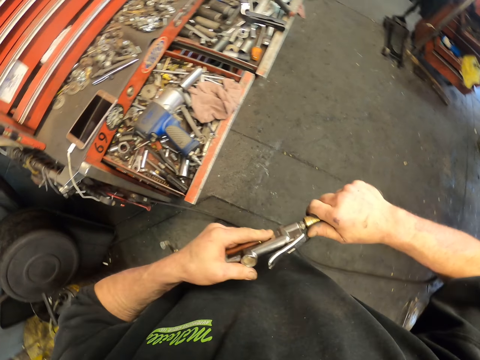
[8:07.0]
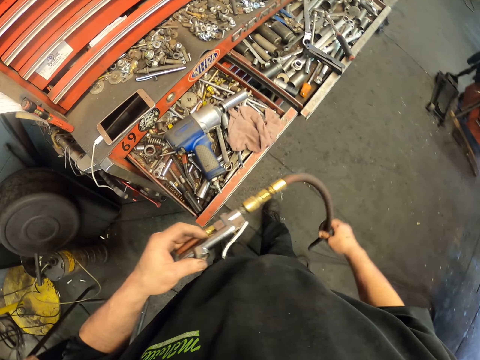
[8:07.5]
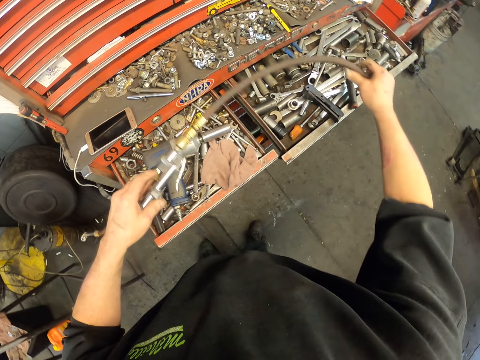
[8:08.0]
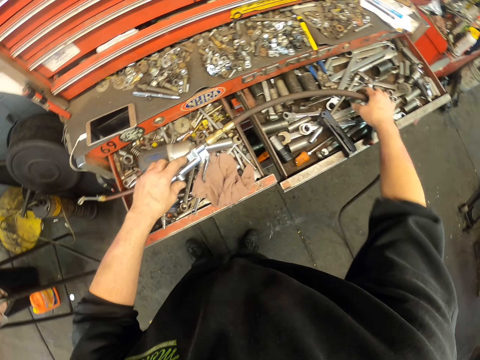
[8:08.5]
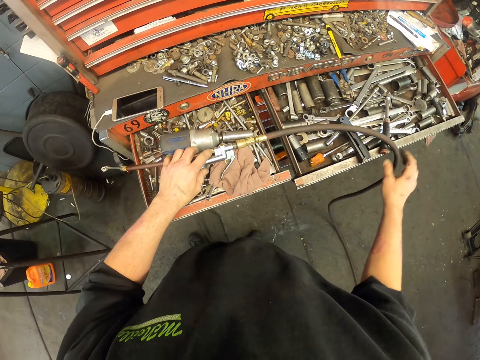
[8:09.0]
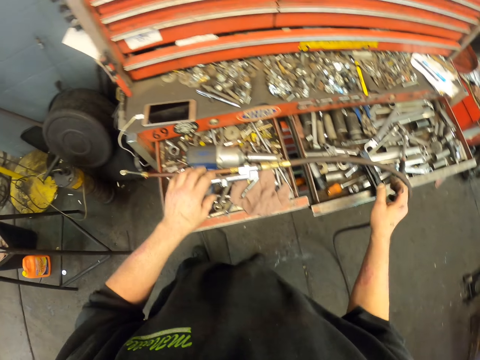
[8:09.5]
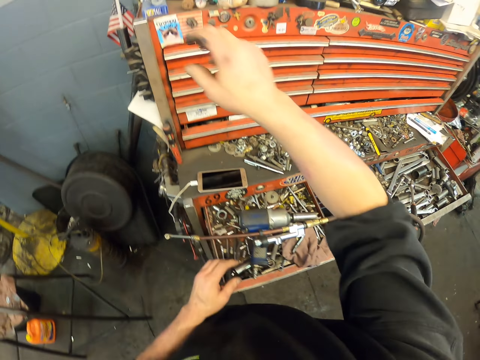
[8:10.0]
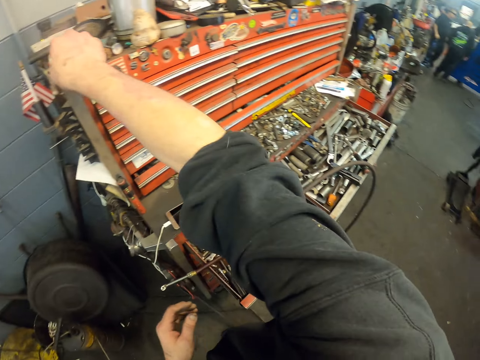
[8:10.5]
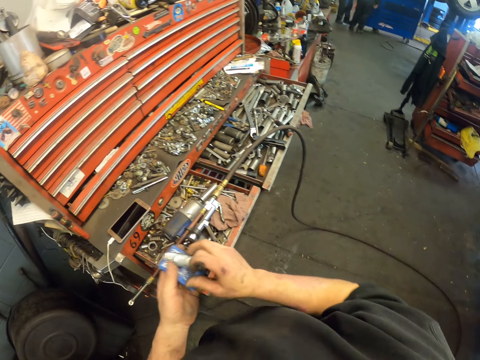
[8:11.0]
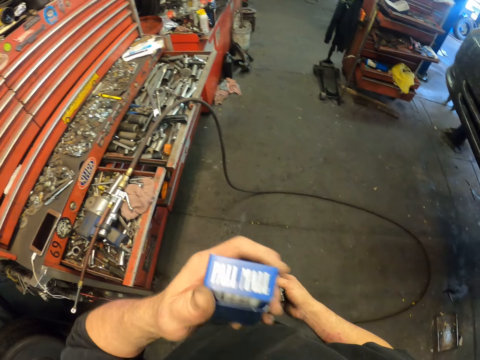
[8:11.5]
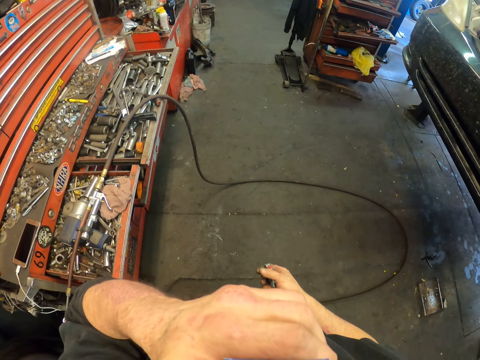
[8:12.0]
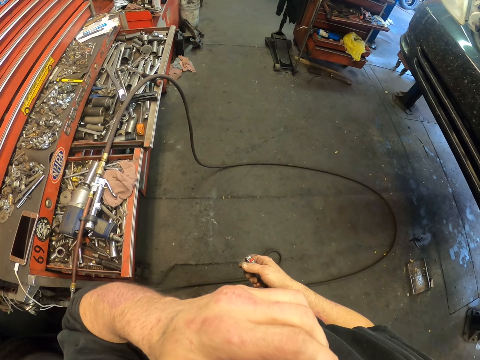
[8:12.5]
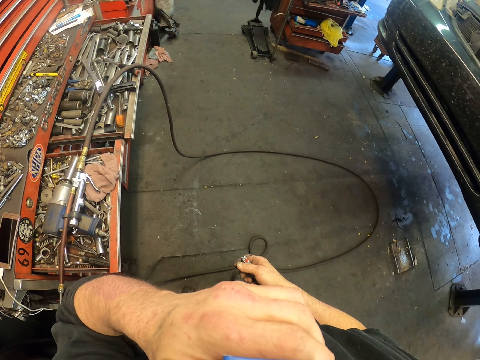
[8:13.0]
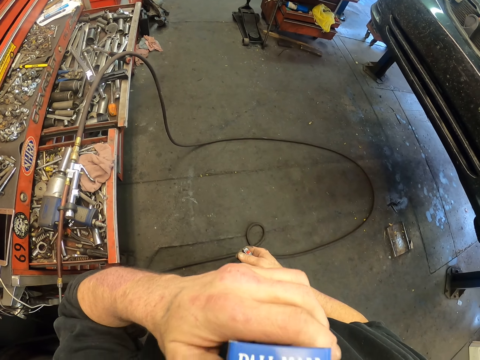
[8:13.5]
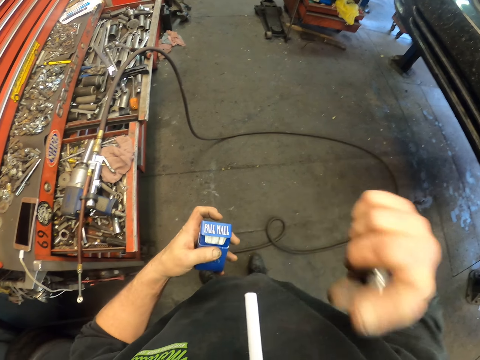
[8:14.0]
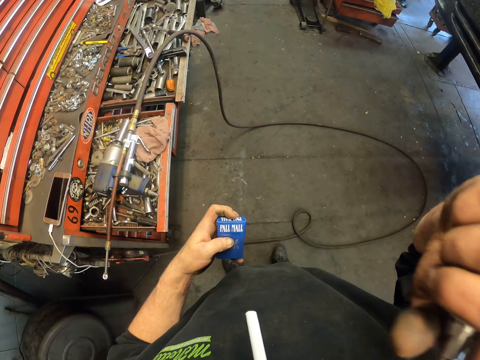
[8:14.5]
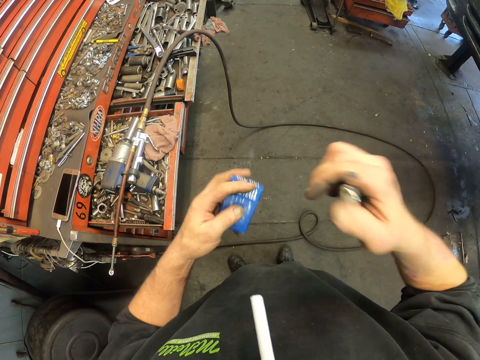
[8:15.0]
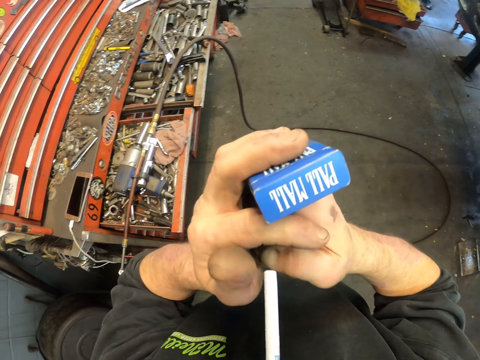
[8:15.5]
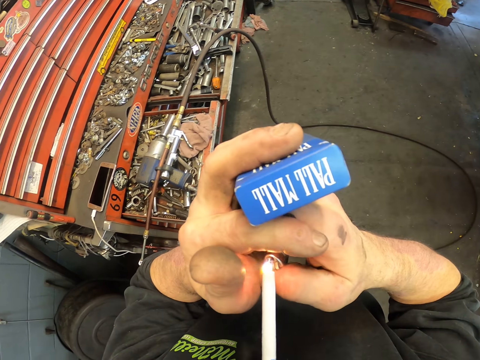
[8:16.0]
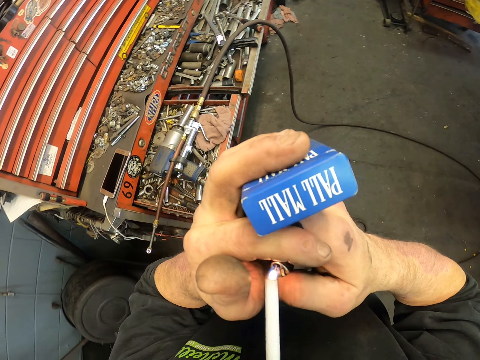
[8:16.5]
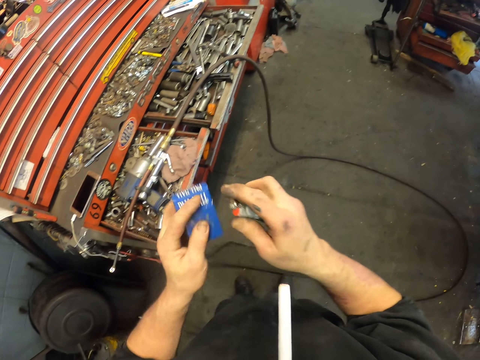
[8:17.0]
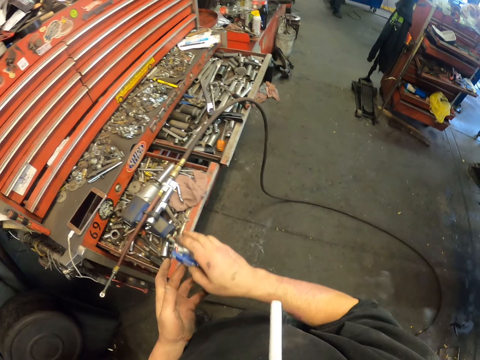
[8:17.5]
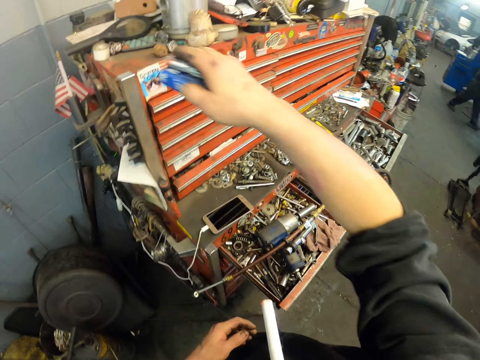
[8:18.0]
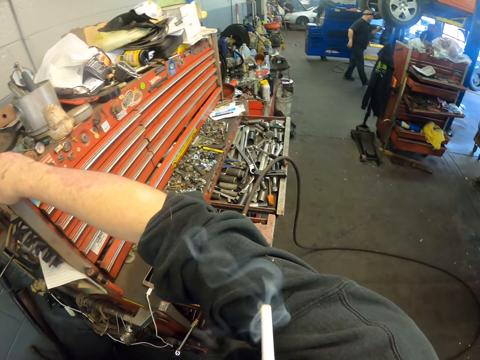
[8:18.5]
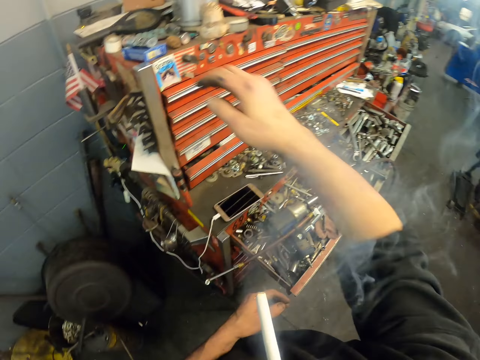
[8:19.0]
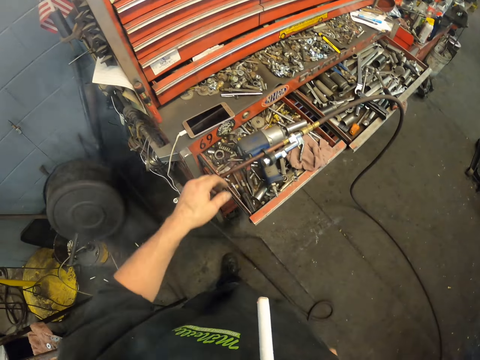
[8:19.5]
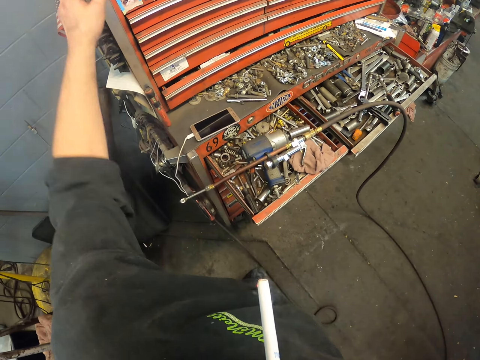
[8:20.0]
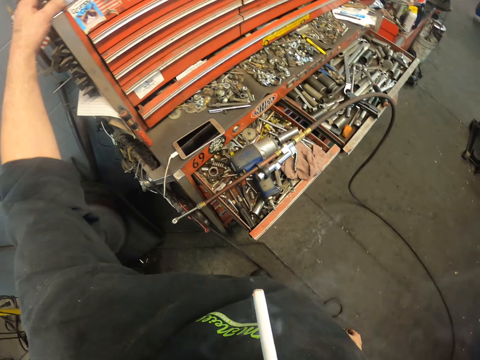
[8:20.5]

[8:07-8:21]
The camera wearer plugs in the cable in the tire pressure gun. They hang the tire pressure gun on the tool tray. They pick a pack of cigarettes. They pick a cigarette with their mouth. They hold a lighter. They scratch their face. They light the cigarette with the lighter. They place the lighter on a shelf. They place the cigarette pack on the shelf.

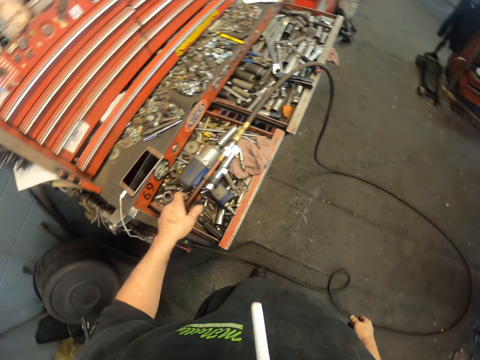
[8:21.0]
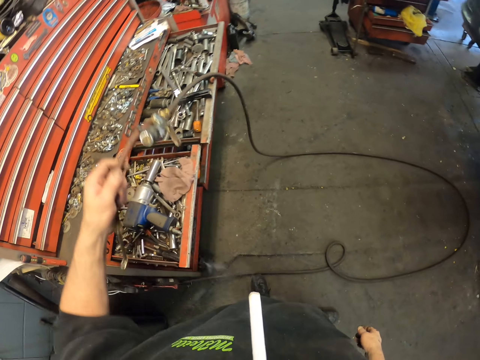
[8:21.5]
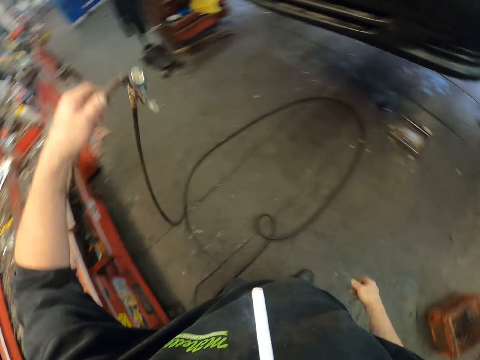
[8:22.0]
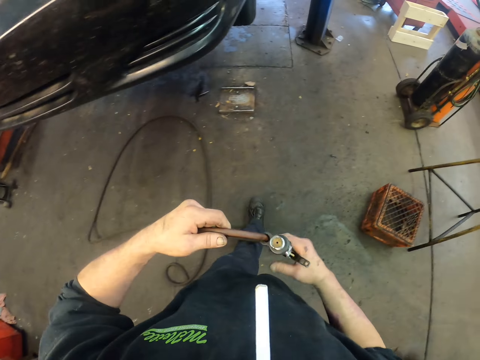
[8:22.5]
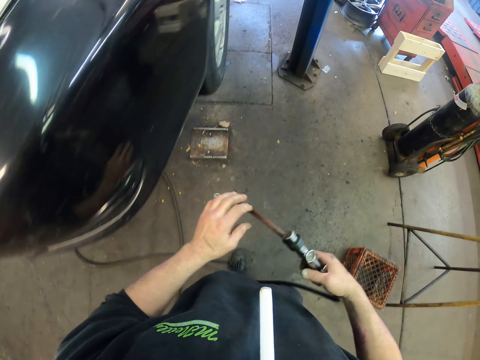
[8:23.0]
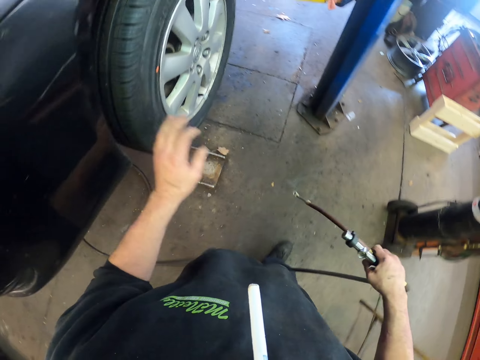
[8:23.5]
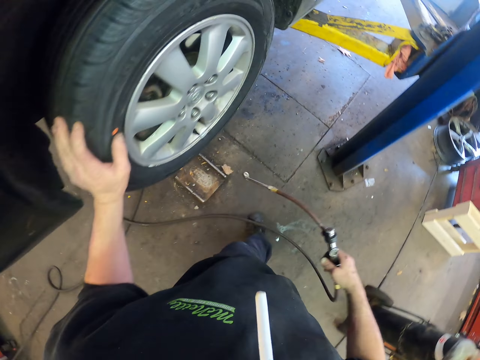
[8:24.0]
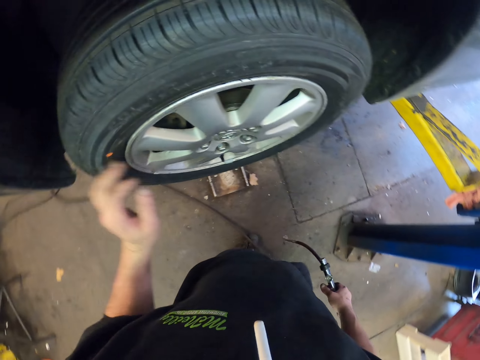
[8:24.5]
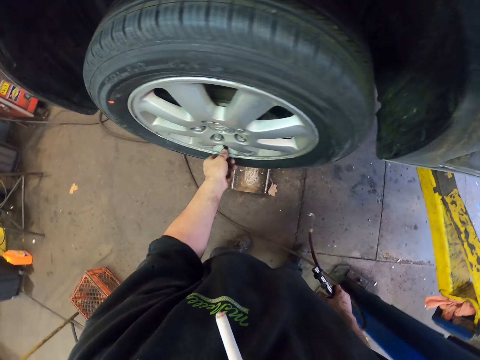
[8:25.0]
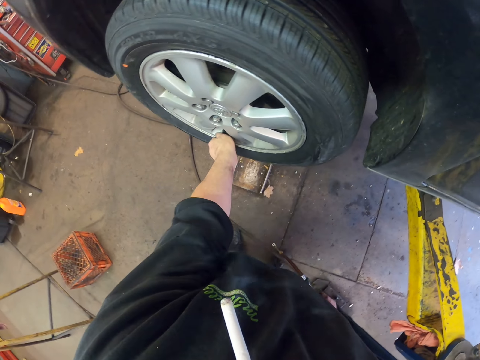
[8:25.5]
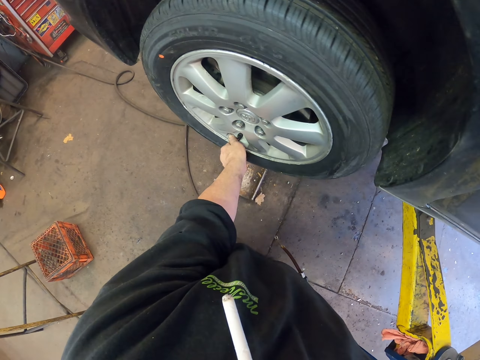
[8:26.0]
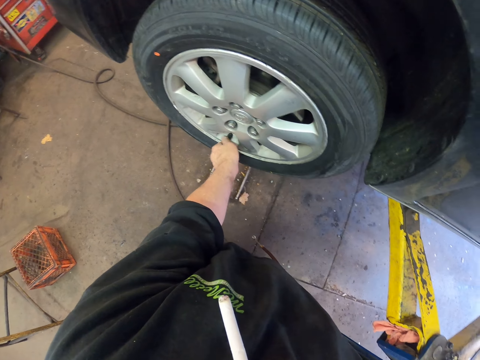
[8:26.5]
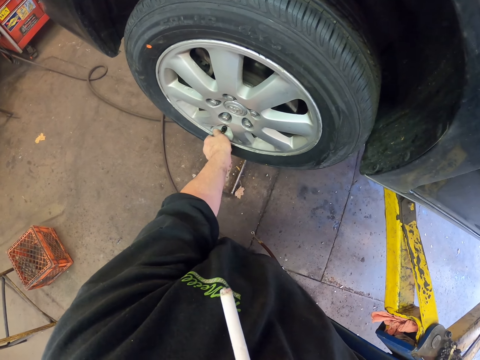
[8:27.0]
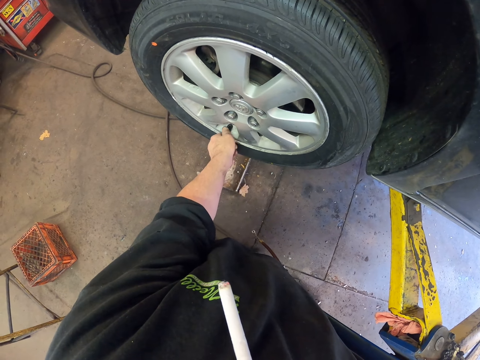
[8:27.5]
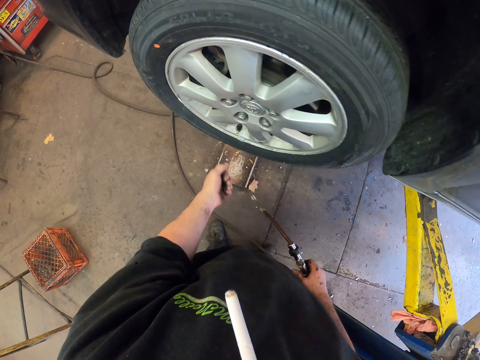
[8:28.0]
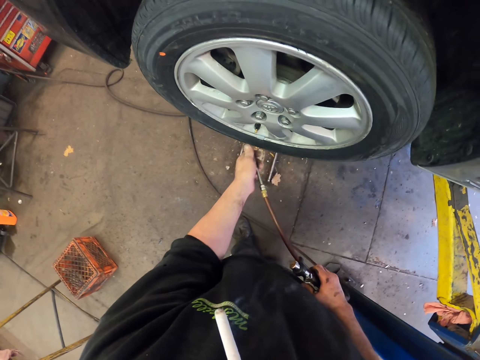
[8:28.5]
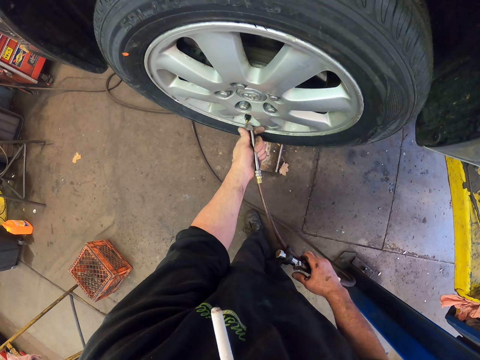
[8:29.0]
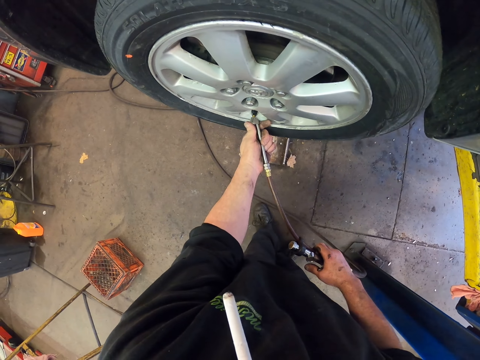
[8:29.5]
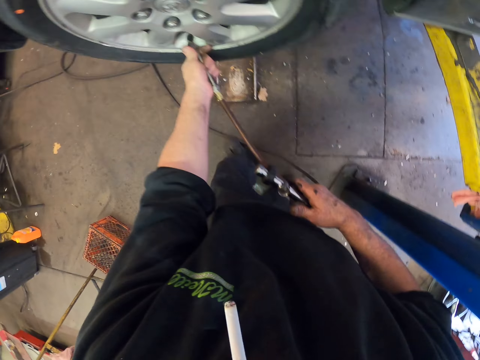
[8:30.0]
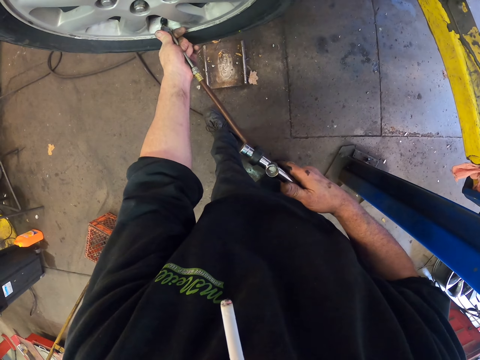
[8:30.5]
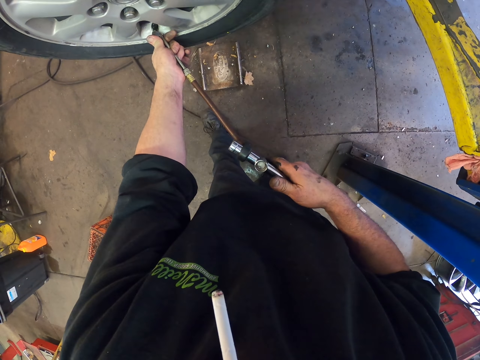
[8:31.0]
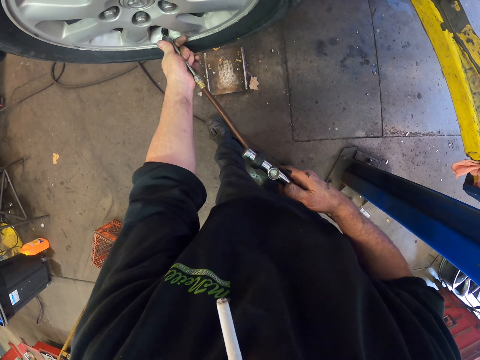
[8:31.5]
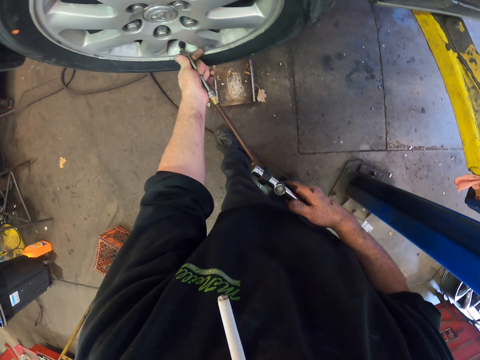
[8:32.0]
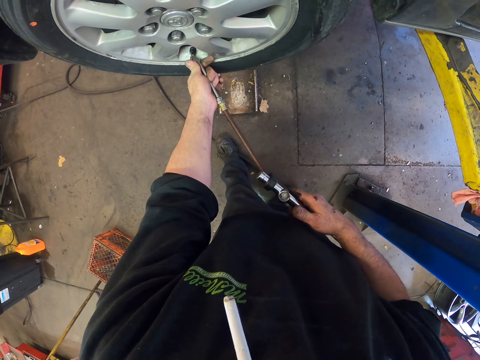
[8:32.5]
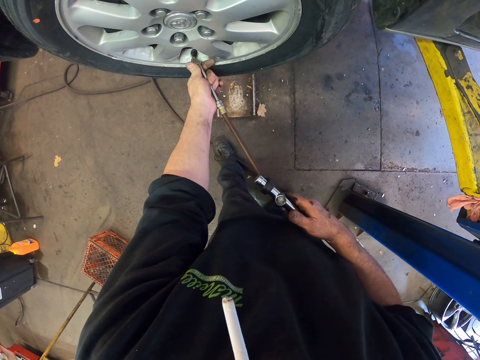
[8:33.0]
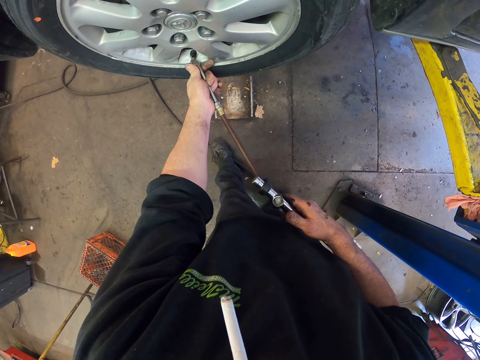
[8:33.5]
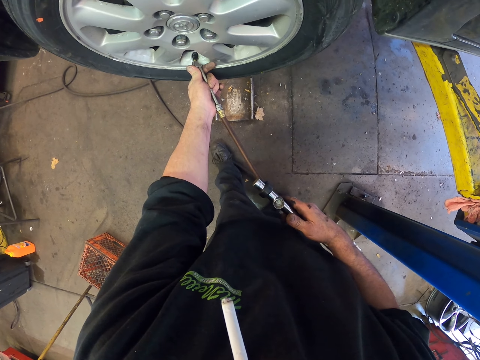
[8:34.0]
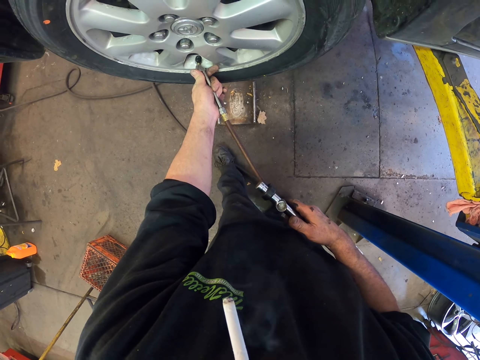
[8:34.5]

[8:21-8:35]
The camera wearer lifts the tire pressure gun. They walk around the garage. They open a valve stem. They fill air in the wheel with the tire pressure gun.
